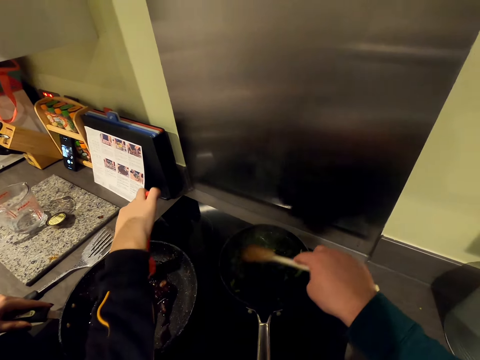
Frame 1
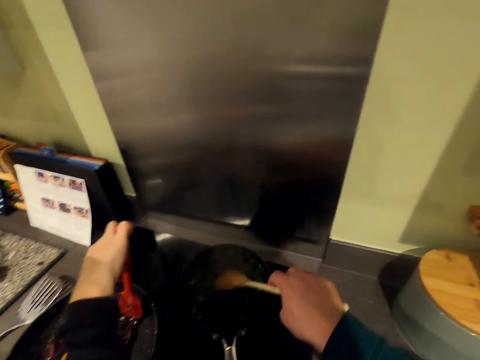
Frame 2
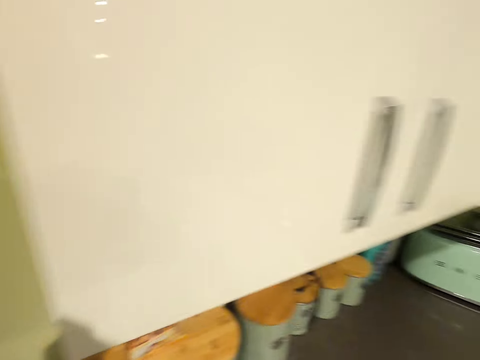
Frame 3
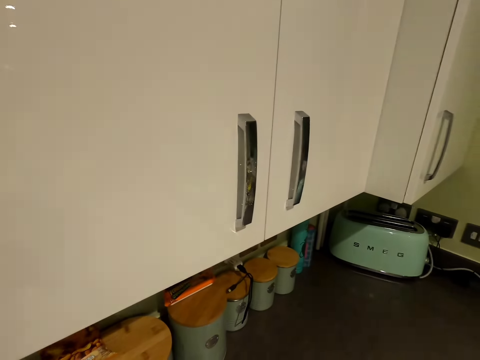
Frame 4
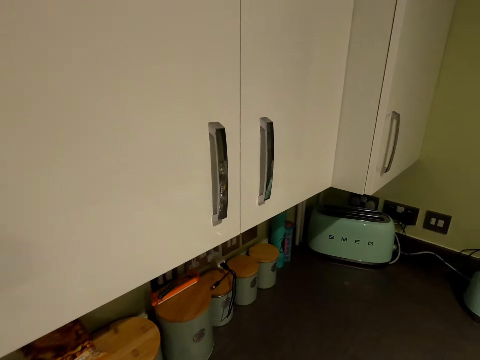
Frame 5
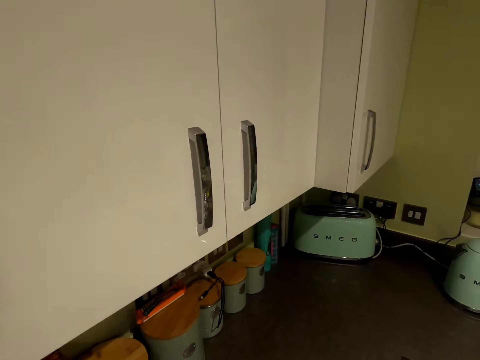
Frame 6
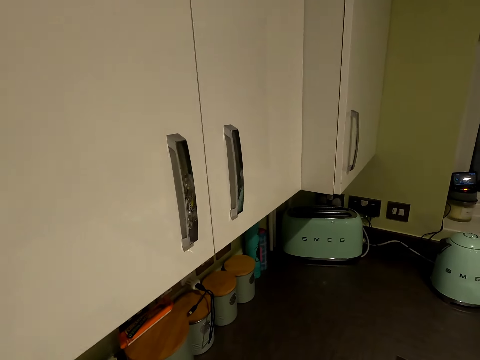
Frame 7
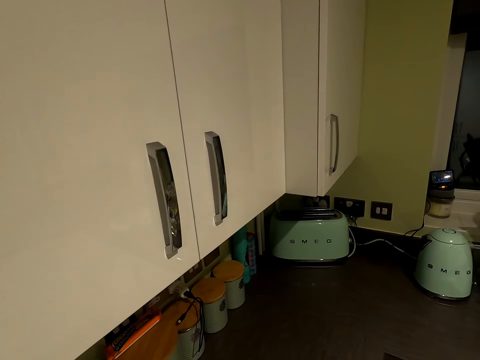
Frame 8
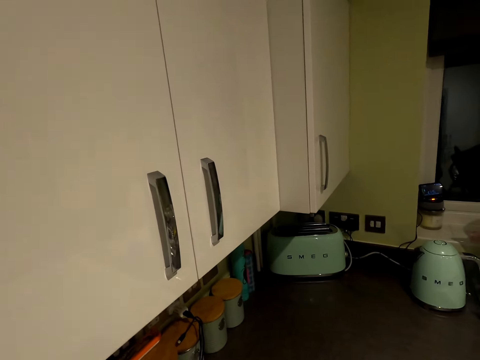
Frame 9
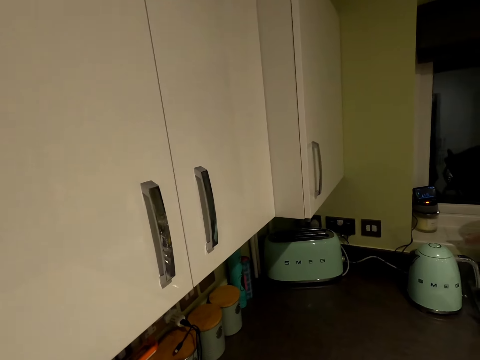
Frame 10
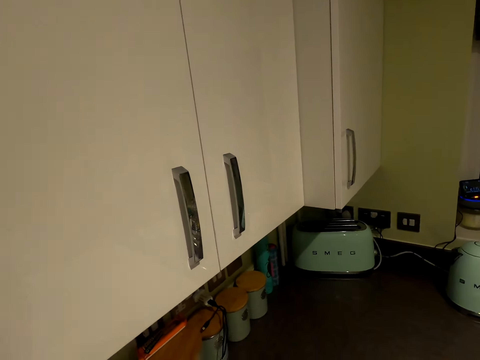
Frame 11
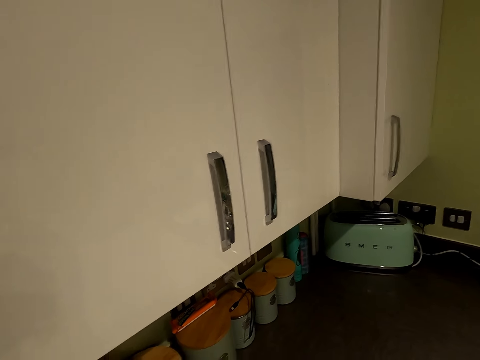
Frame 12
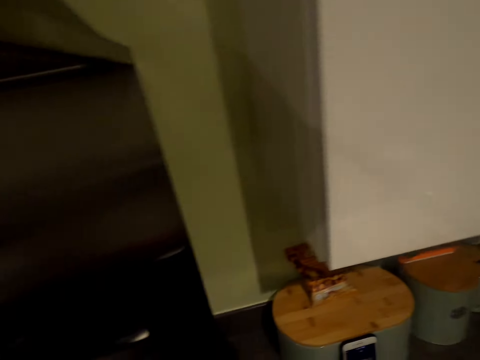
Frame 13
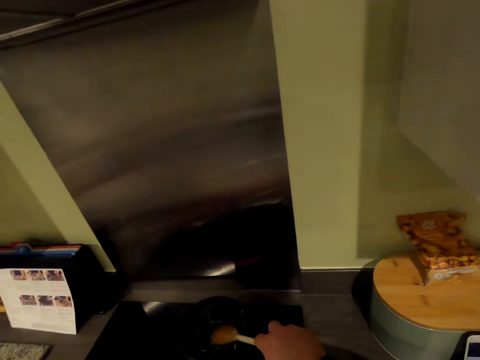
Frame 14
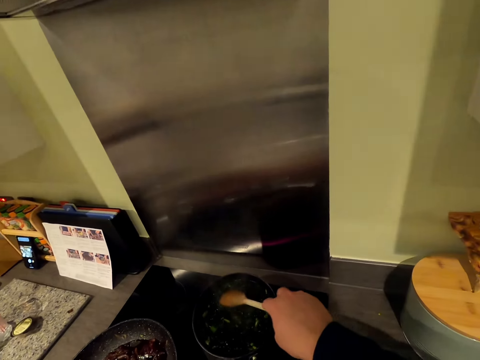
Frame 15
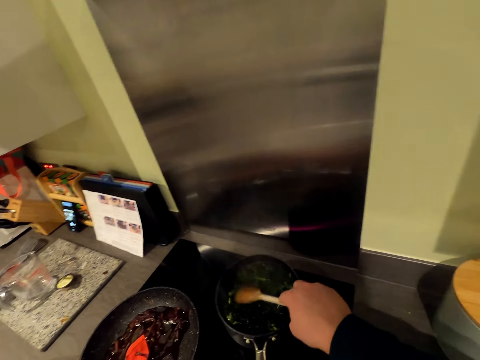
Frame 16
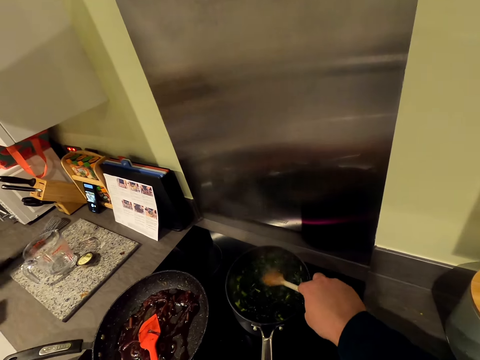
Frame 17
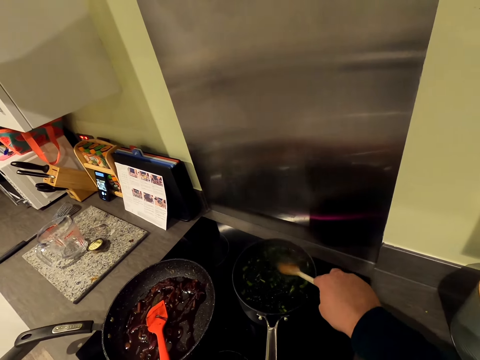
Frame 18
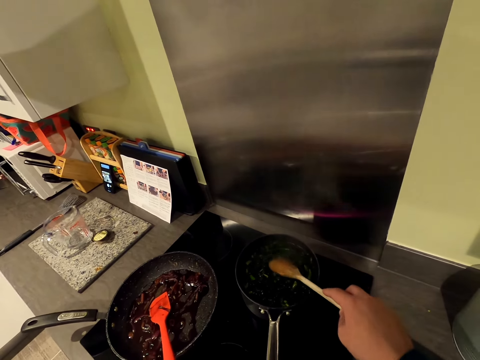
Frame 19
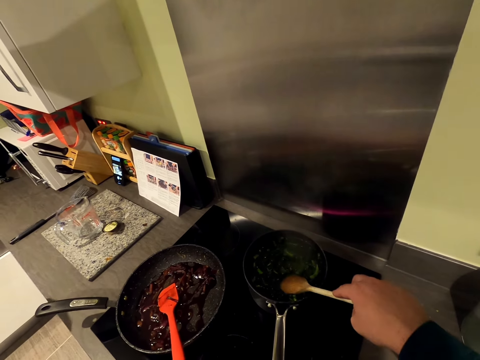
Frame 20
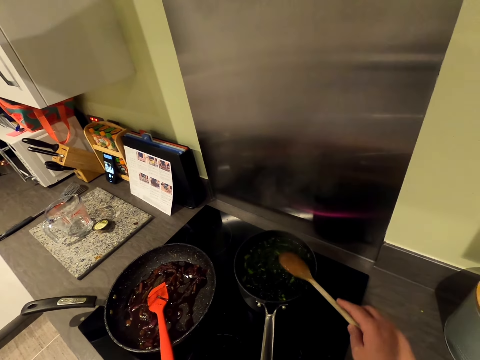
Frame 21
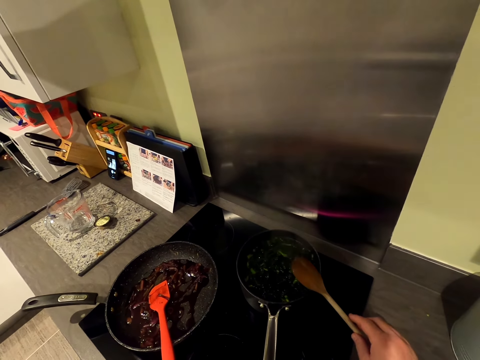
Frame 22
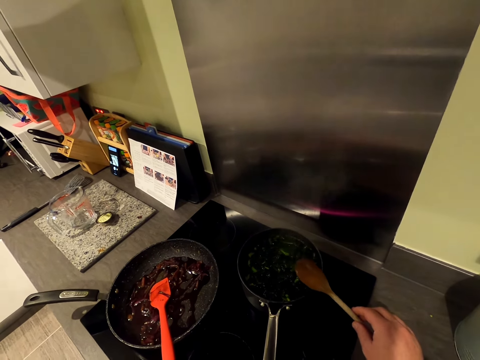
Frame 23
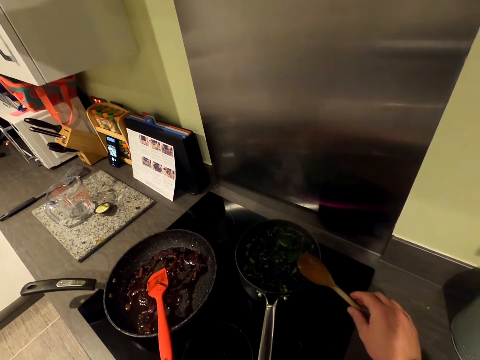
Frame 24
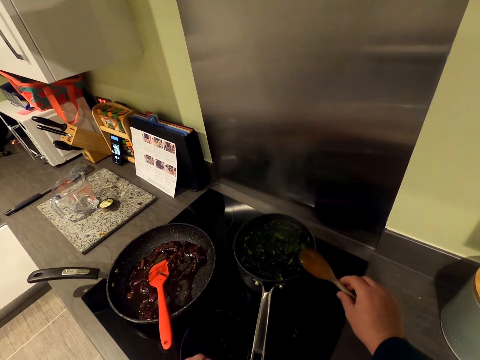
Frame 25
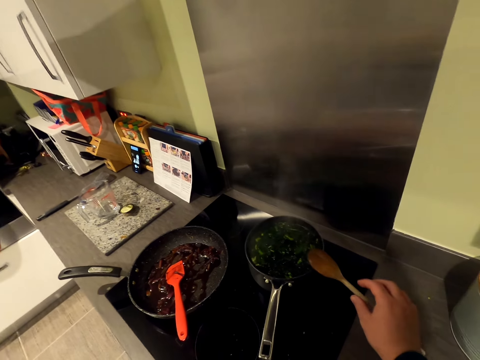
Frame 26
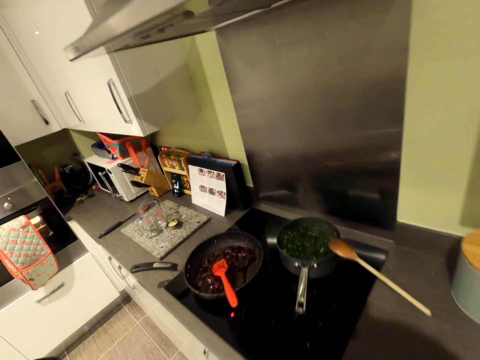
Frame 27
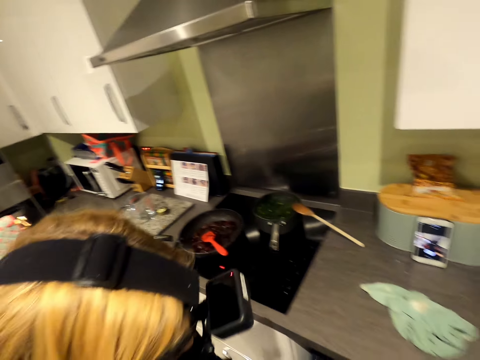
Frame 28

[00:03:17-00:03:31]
The camera wearer looks around. A man talks to the camera wearer. The camera wearer talks to the man. They press on something. They rest a cooking stick on the pan.

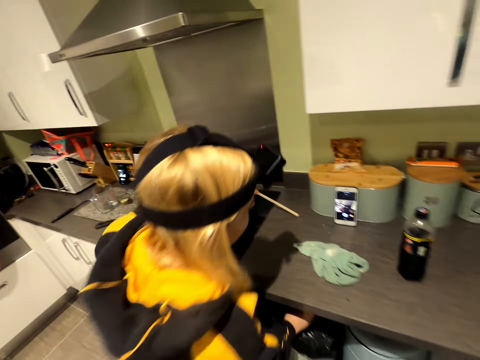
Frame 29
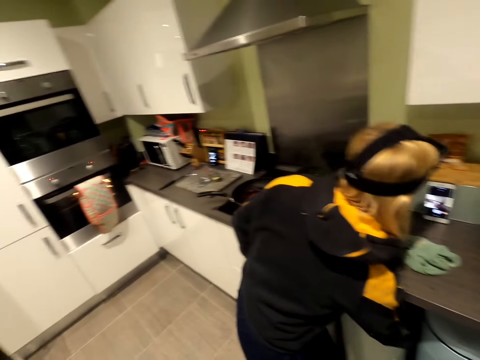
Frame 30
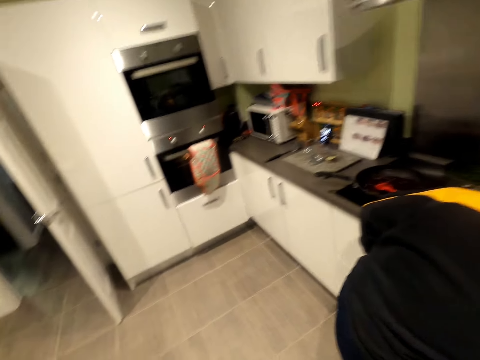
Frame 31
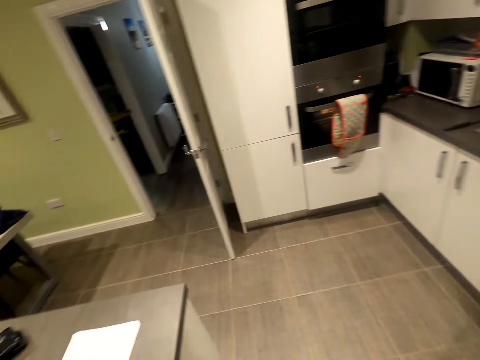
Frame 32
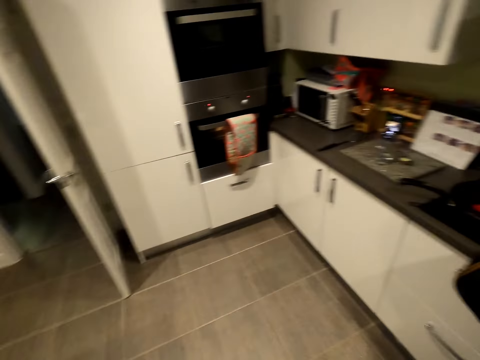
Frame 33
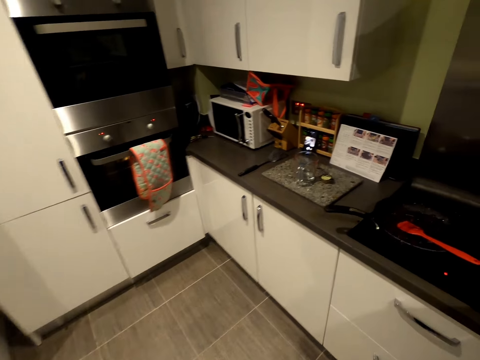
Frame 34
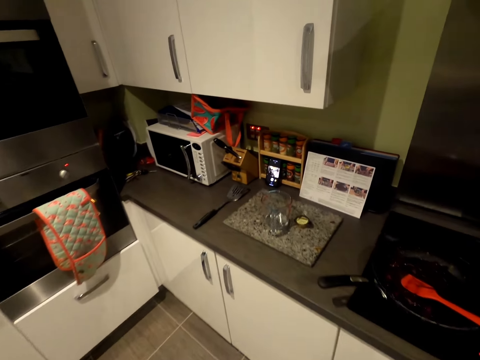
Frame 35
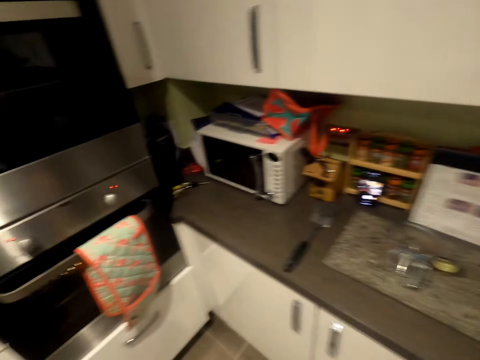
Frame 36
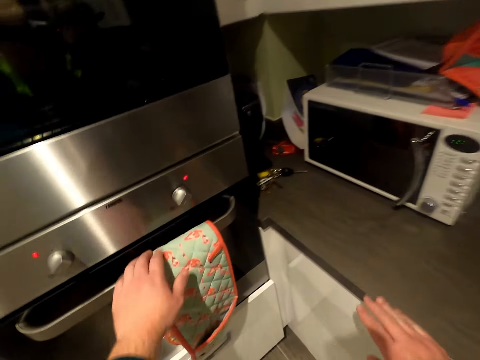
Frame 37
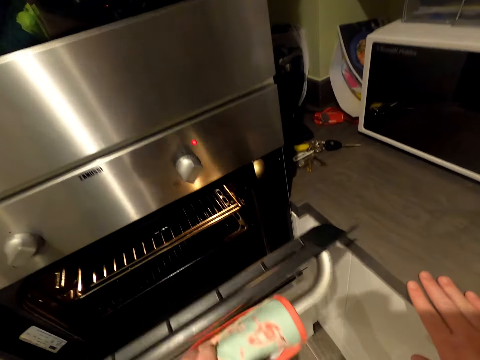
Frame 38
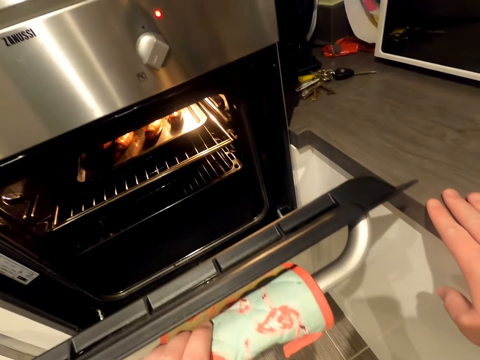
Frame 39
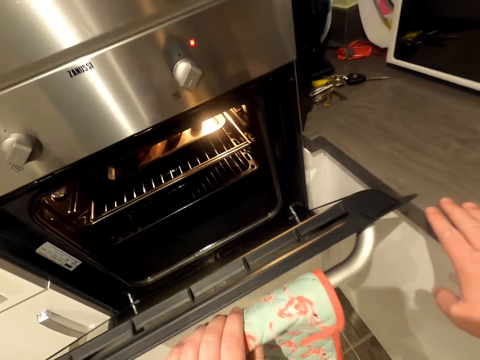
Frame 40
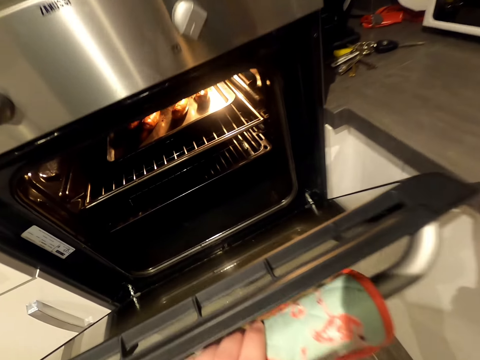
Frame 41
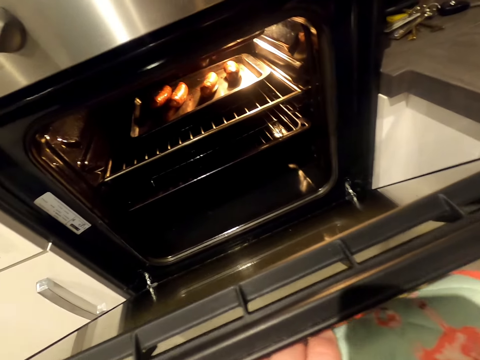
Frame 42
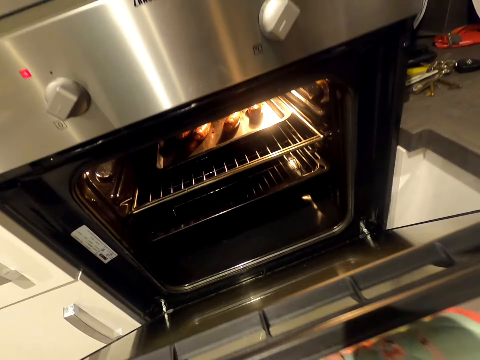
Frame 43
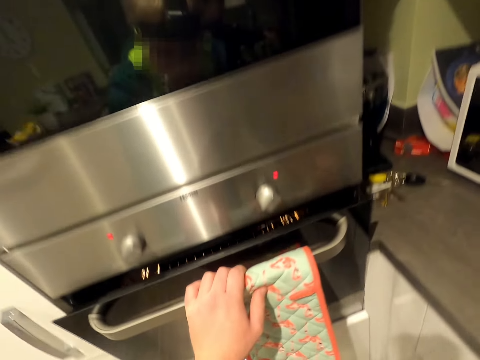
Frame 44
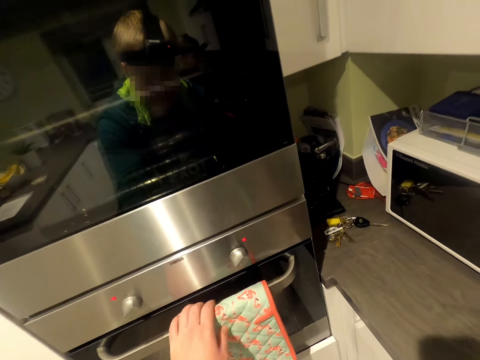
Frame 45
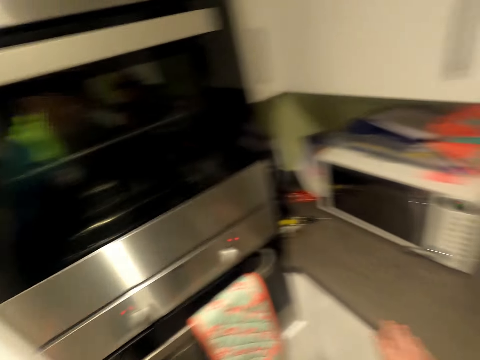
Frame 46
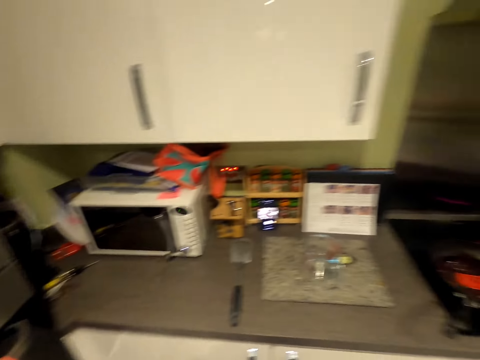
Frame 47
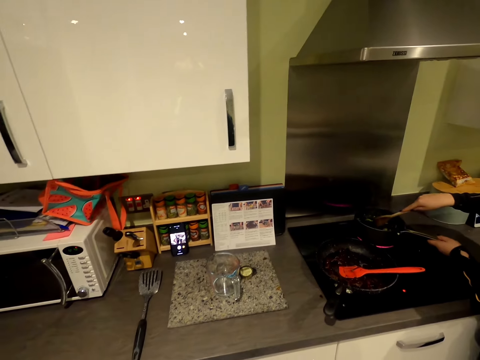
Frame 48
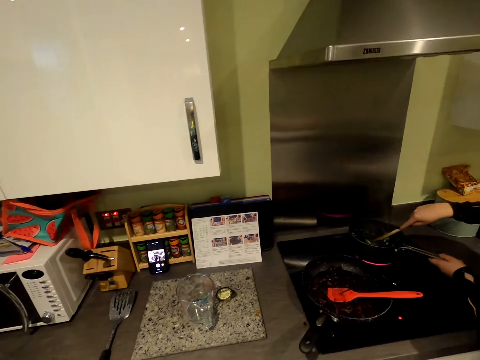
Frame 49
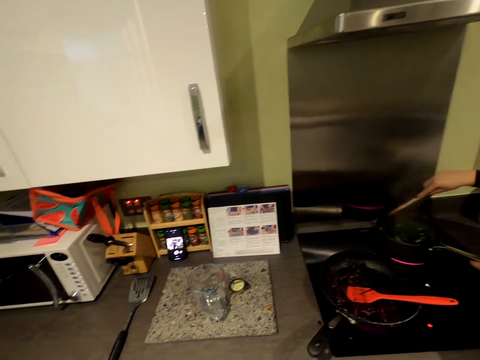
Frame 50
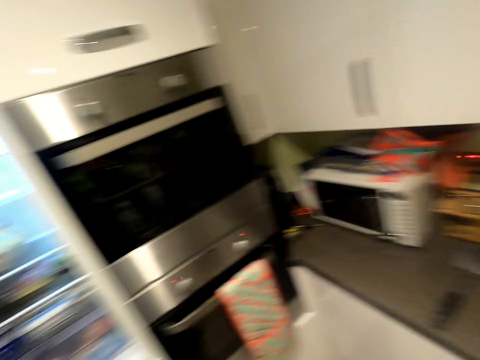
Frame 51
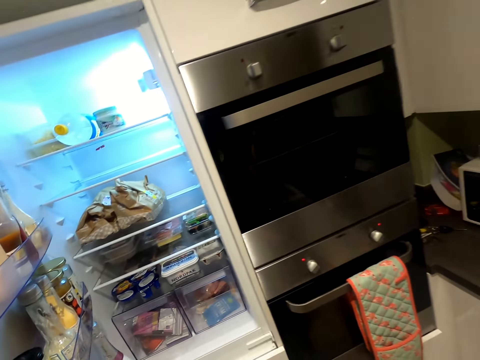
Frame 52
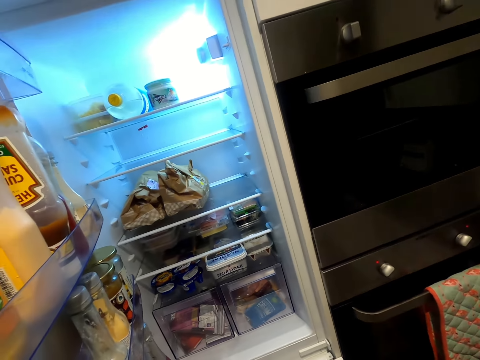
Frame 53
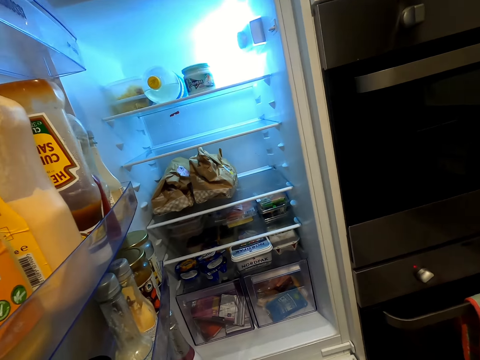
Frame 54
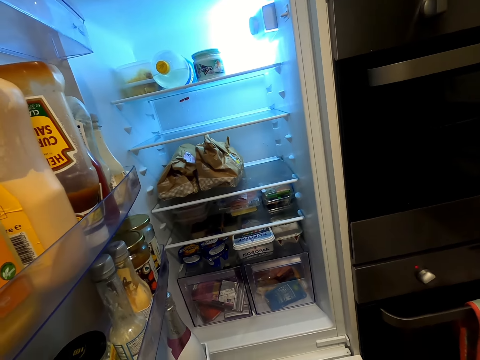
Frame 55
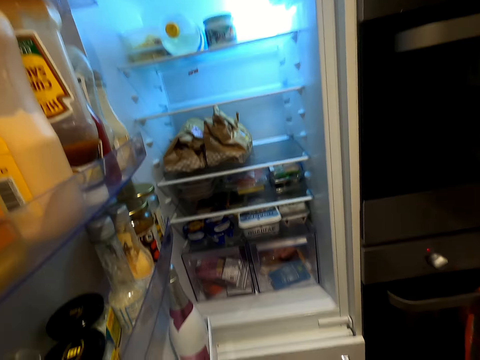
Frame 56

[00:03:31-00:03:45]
A man bends sideways. The camera wearer moves around. They make a step. They open a cooker. They close the cooker. They move around. The man stirs something.
